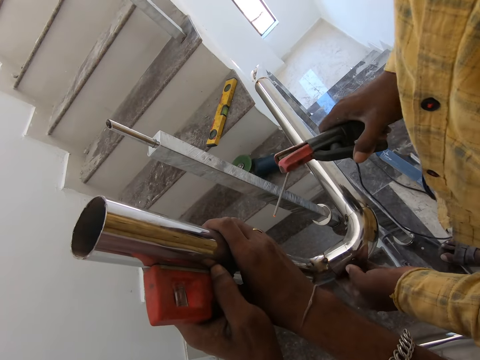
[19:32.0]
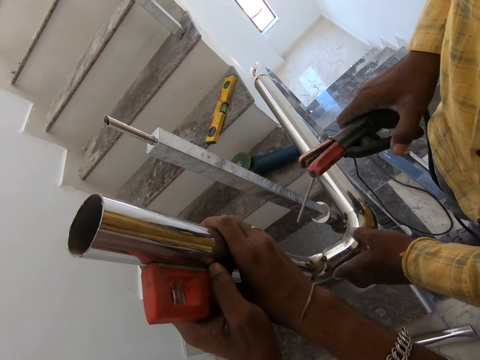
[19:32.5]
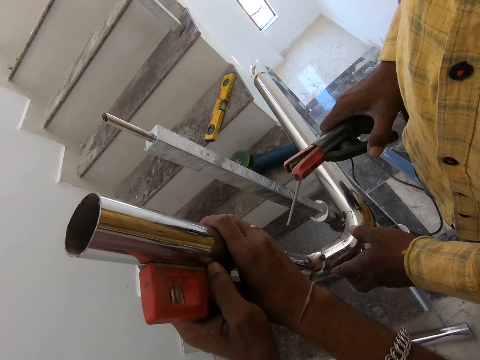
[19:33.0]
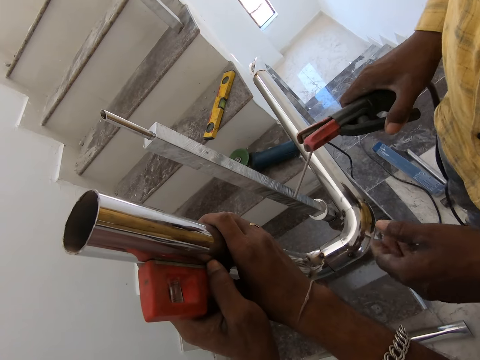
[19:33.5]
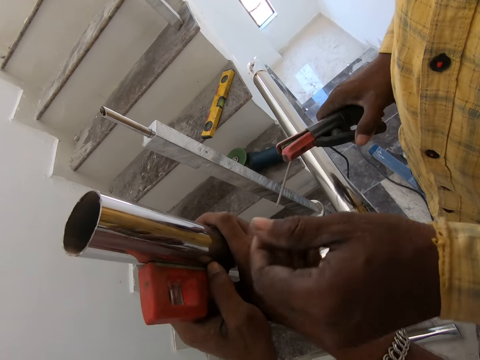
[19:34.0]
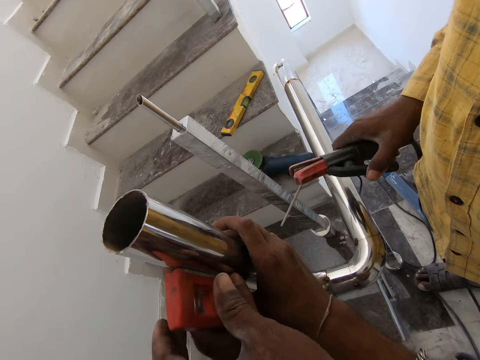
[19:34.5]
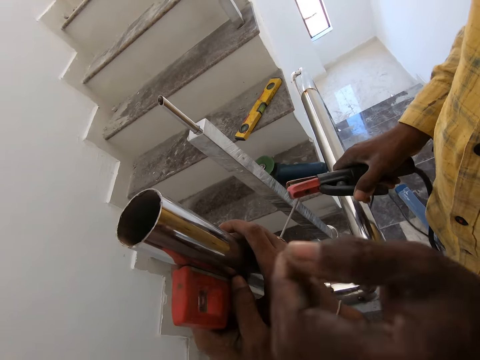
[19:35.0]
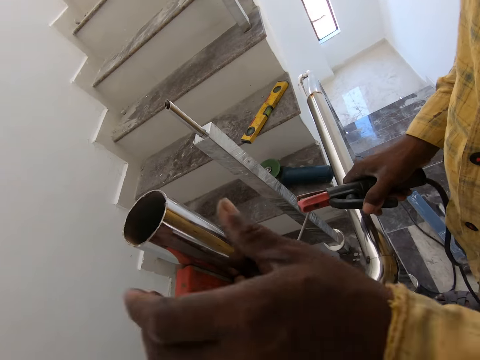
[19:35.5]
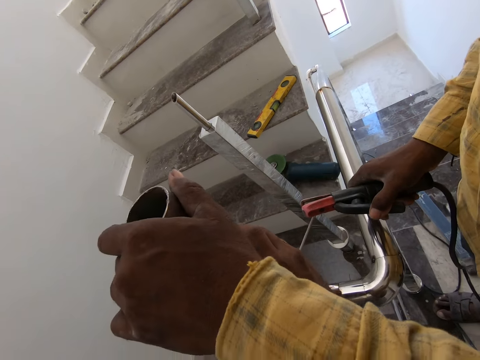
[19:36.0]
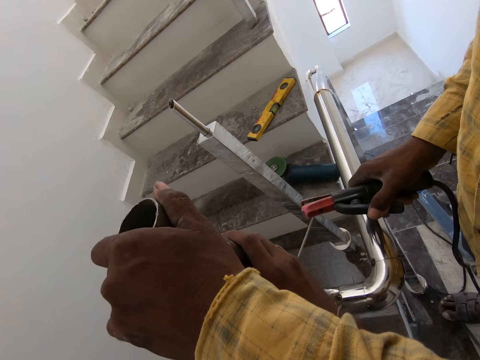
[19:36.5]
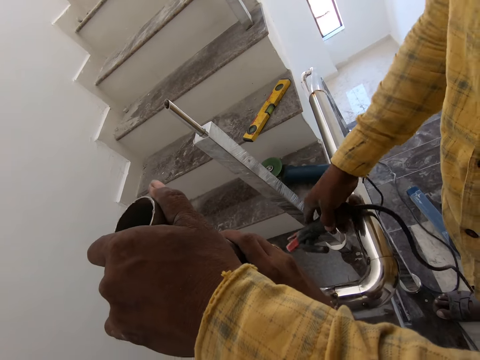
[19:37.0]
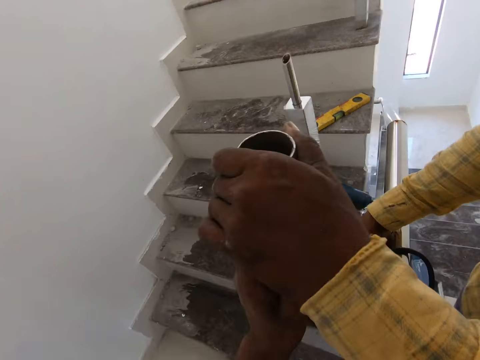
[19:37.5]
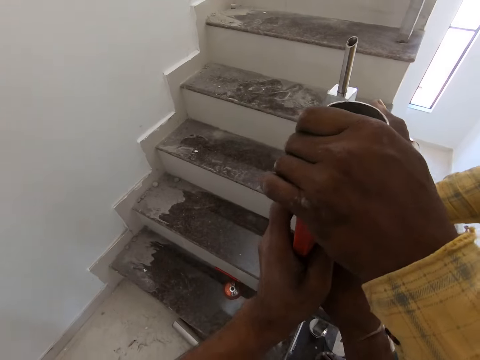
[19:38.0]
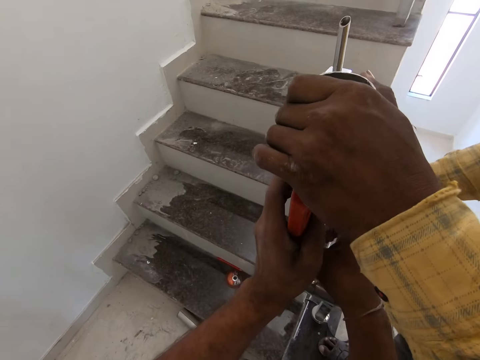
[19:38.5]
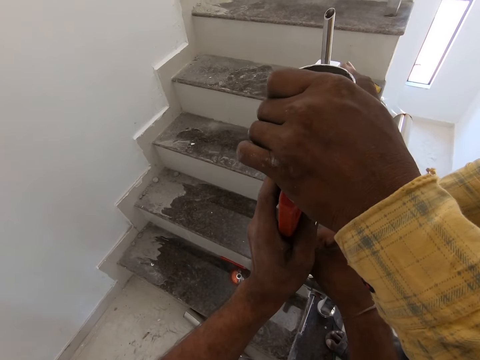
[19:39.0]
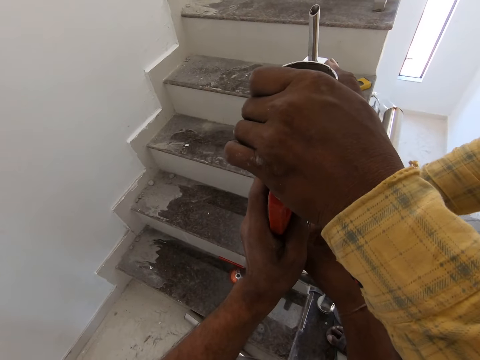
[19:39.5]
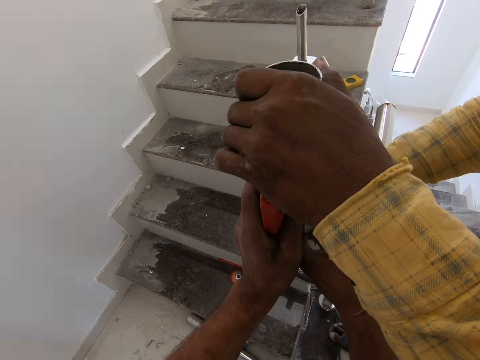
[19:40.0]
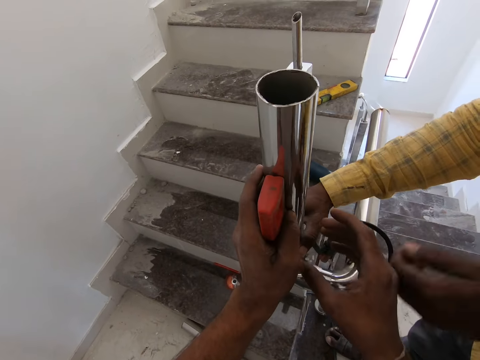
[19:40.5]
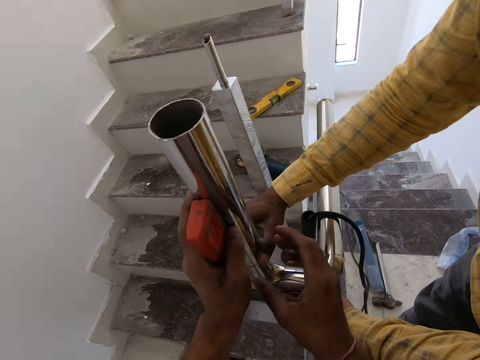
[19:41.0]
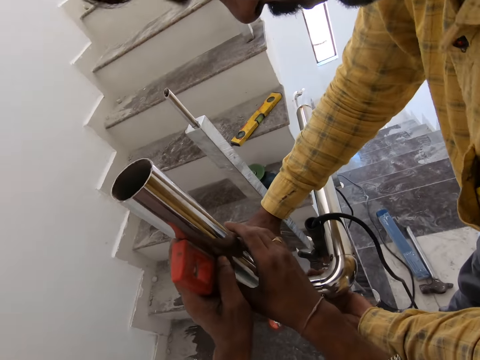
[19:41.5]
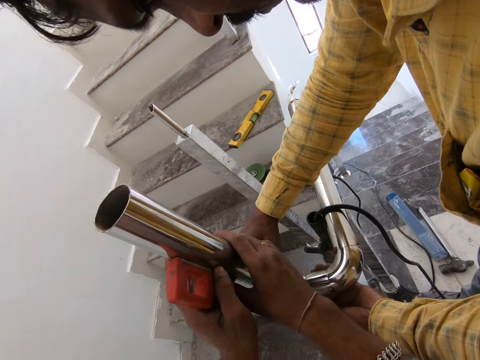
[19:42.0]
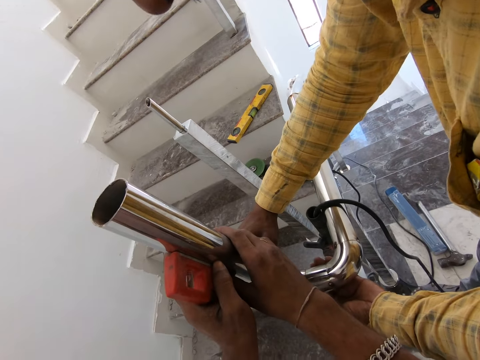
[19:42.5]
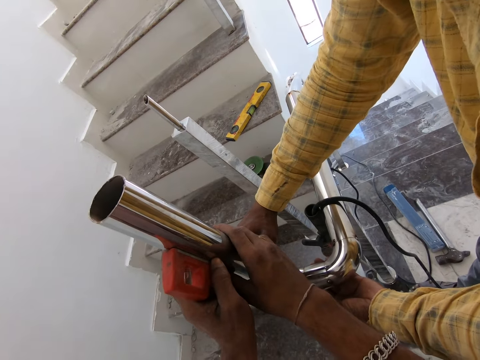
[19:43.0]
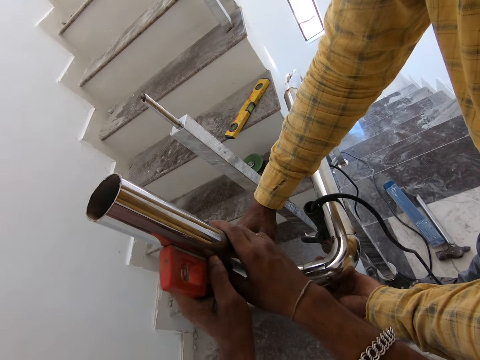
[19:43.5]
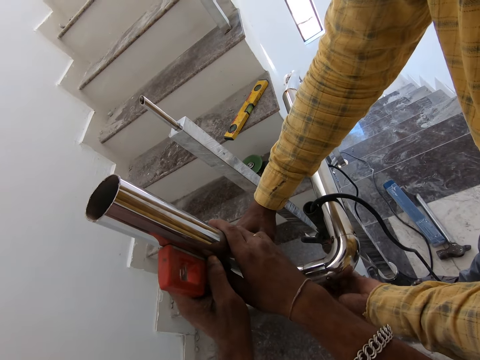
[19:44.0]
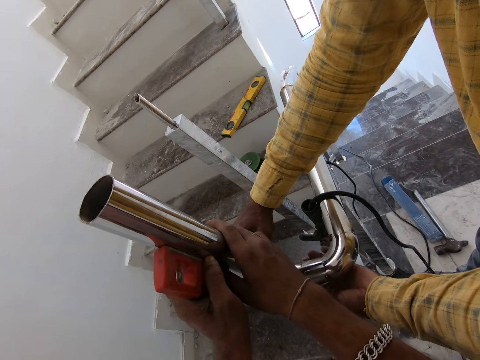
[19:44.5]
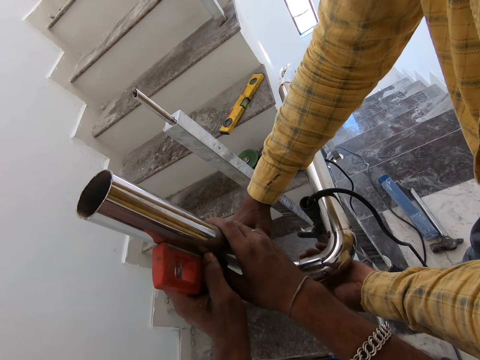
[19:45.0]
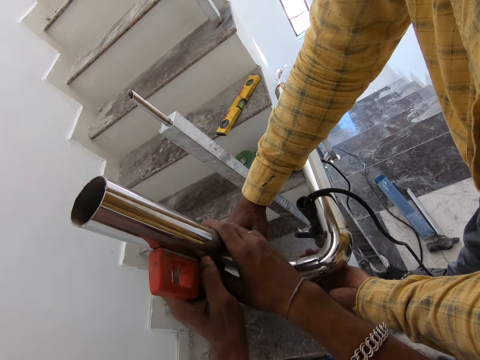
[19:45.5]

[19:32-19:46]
The camera wearer looks around. They adjust metal. A man adjusts the steel rod. The camera wearer puts the welding machine down. The man puts the electrode on the stairs. The camera wearer adjusts metal. The man adjusts the steel rod.

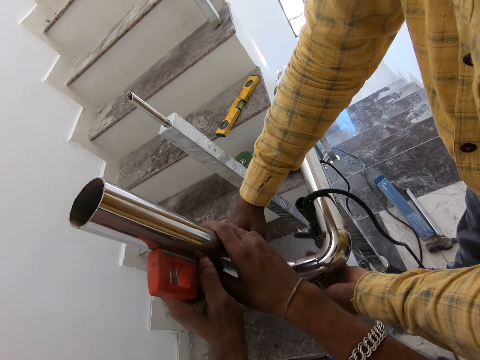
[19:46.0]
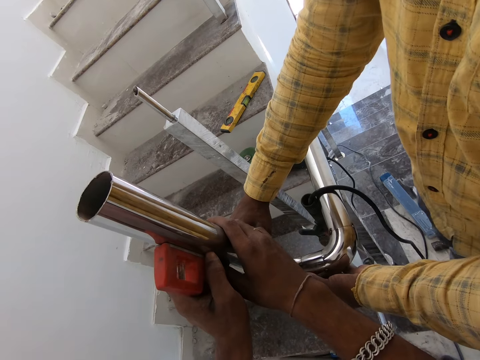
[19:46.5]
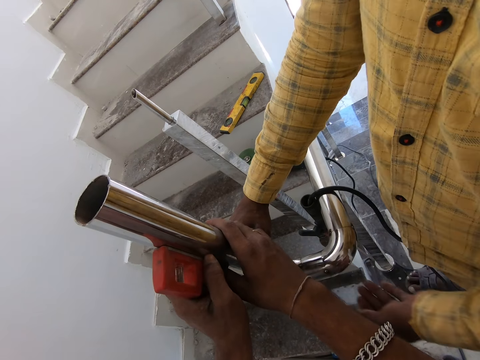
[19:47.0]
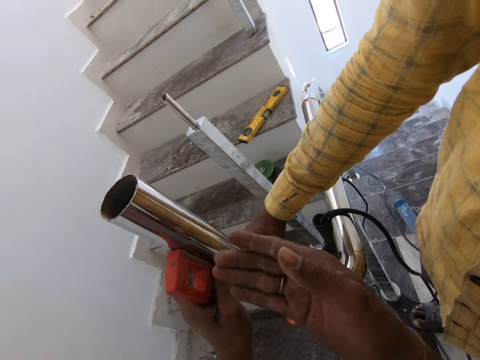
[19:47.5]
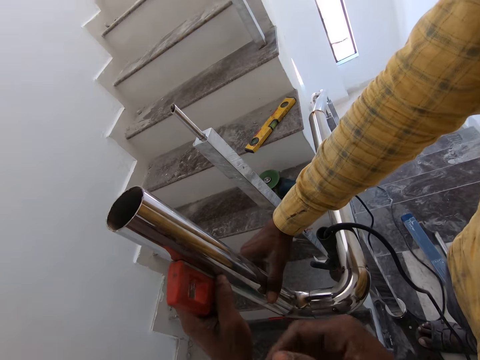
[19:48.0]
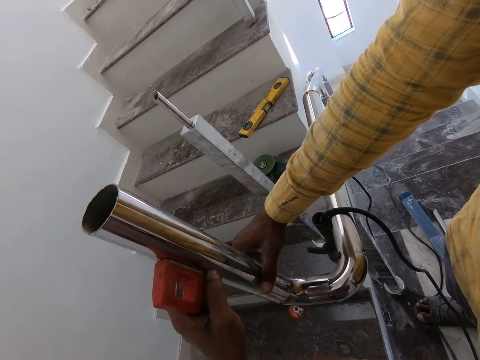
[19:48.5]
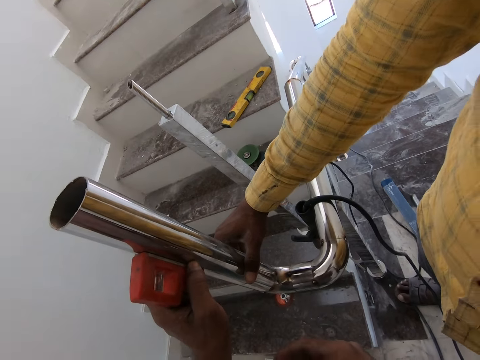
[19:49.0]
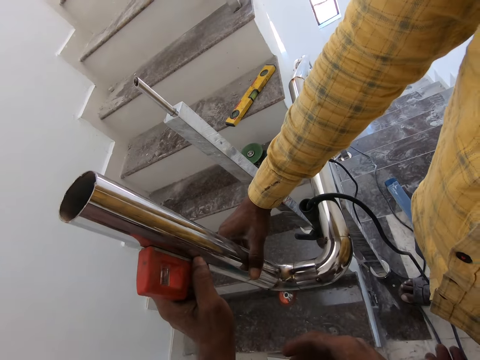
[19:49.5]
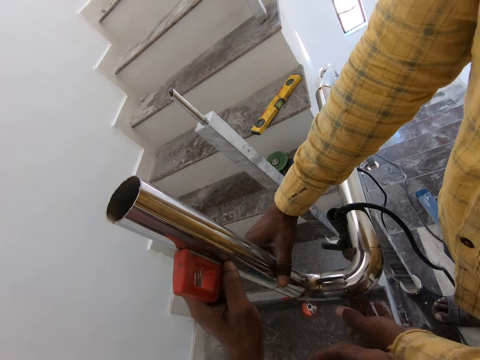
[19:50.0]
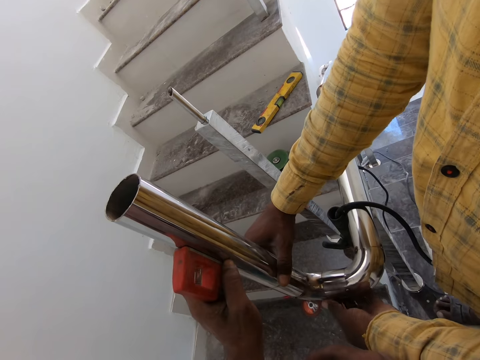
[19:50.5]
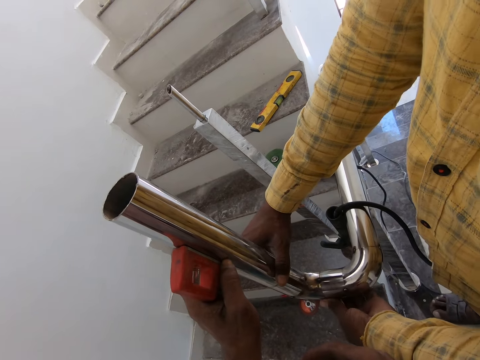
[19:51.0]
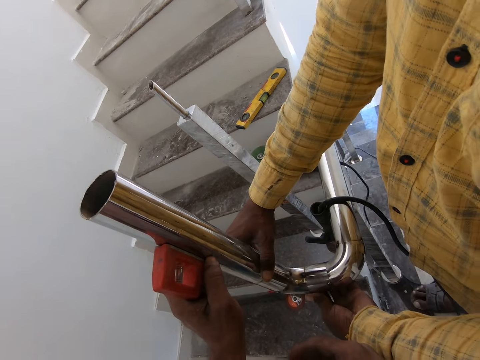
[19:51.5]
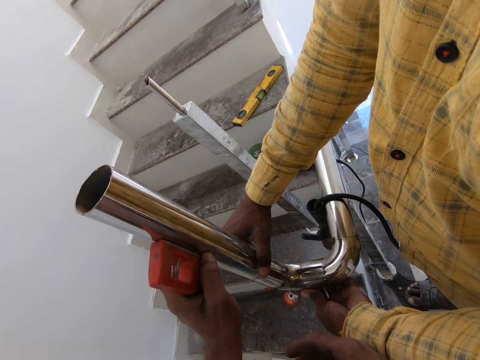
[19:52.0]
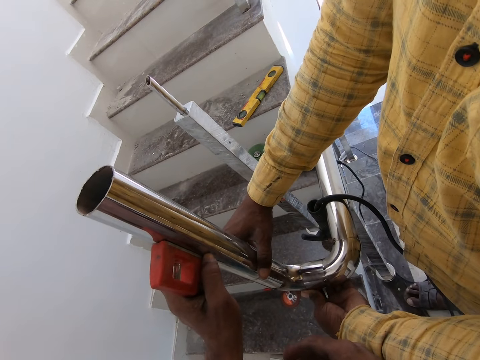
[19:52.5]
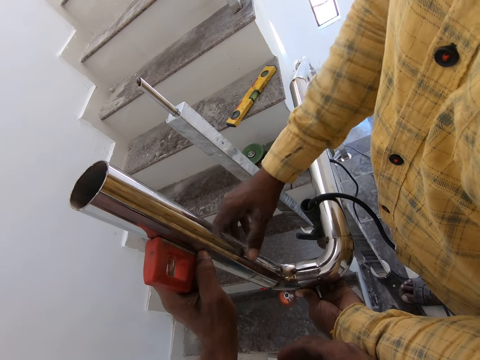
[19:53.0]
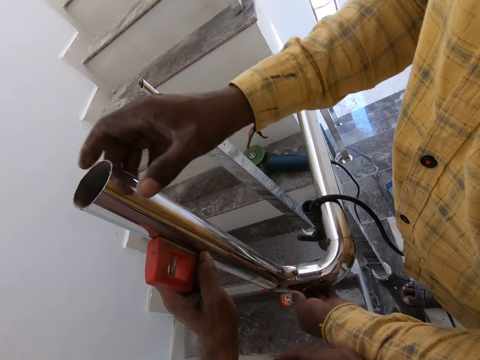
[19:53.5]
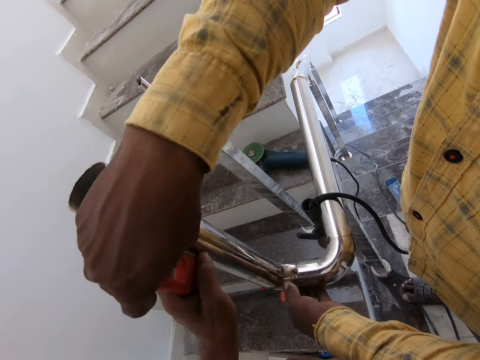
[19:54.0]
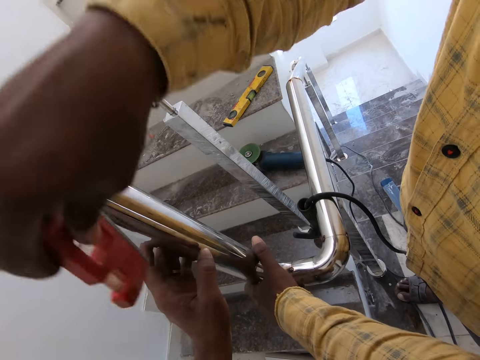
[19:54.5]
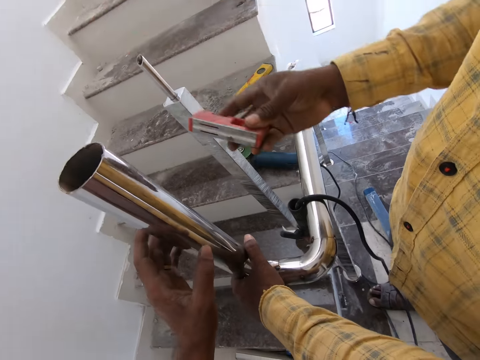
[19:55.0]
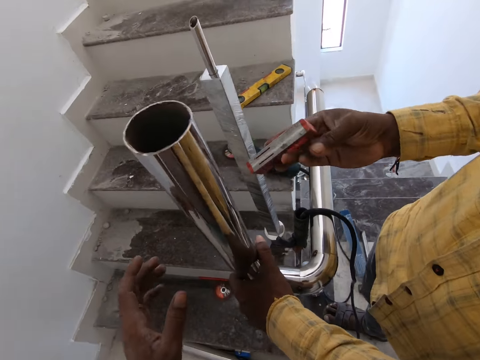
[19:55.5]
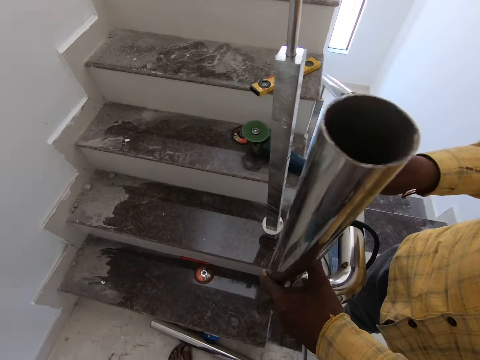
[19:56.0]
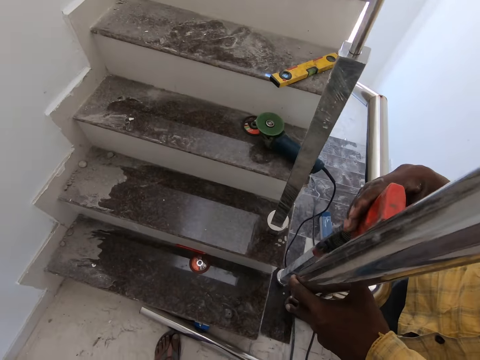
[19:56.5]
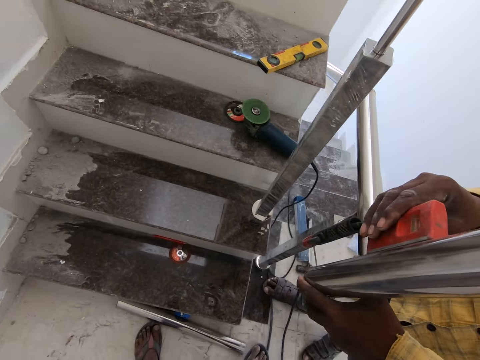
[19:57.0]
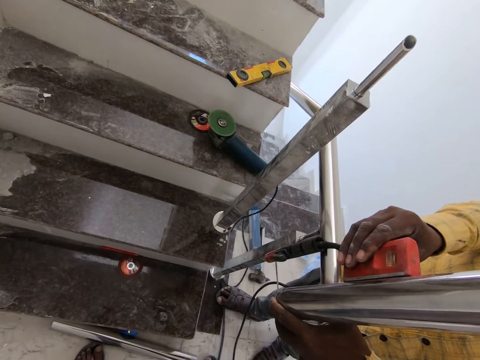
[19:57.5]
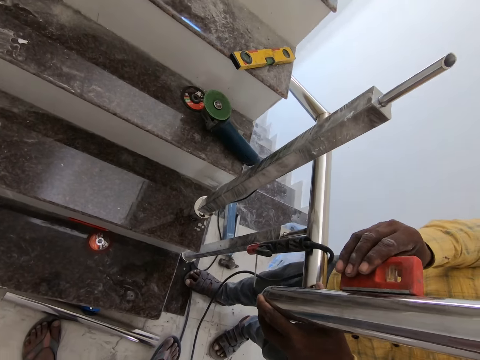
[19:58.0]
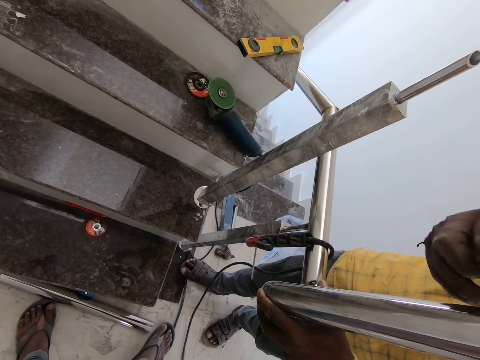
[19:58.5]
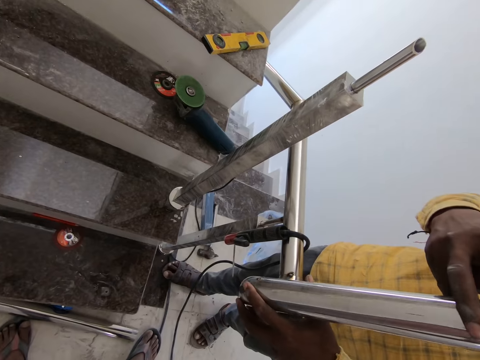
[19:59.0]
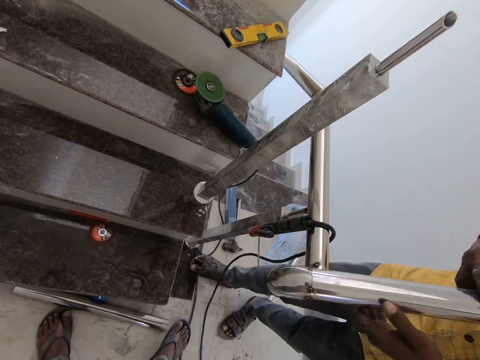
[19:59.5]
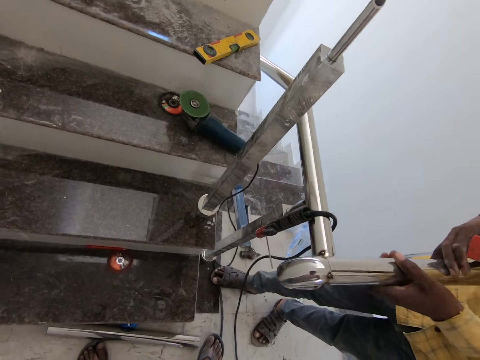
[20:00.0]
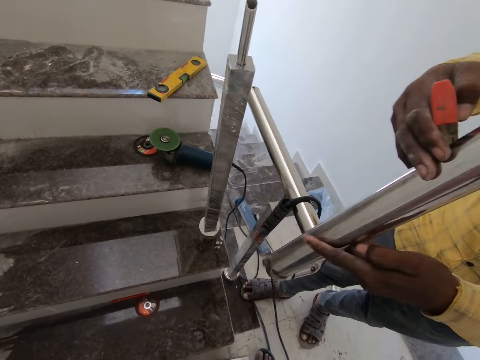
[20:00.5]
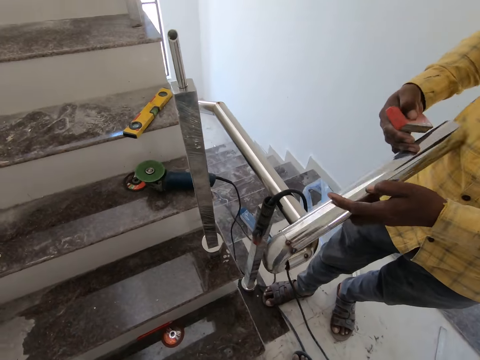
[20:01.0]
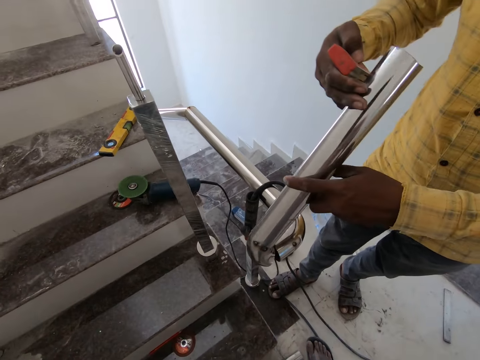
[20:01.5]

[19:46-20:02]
A man interacts with the camera wearer. The camera wearer dialogues to the man. They adjust metal. They pick up a leveler. The man picks the spirit level. The camera wearer levels the staircase holder with the leveler. The man levels the steel rod. The camera wearer adjusts the metal. They remove the metal. The man cuts the steel rod.
